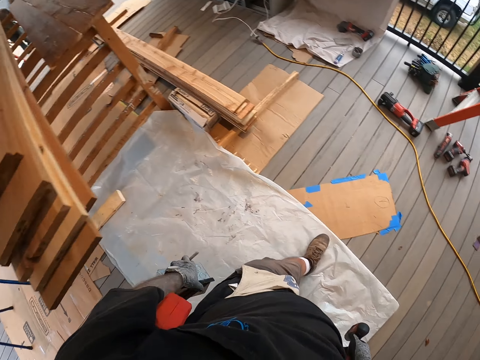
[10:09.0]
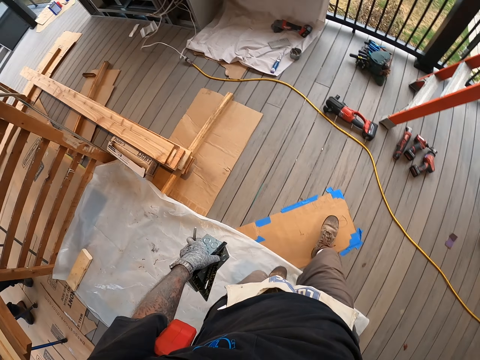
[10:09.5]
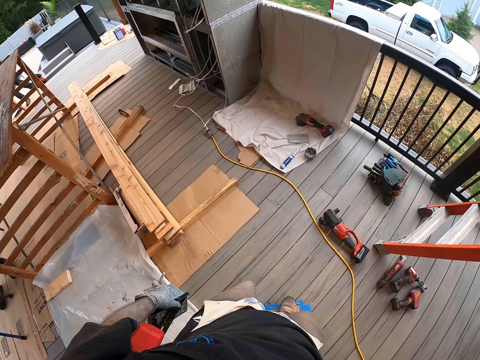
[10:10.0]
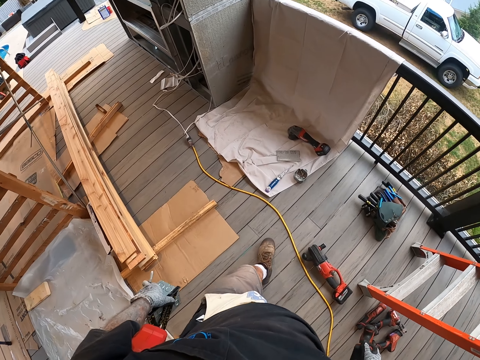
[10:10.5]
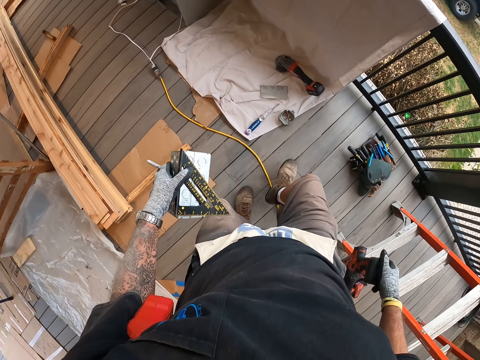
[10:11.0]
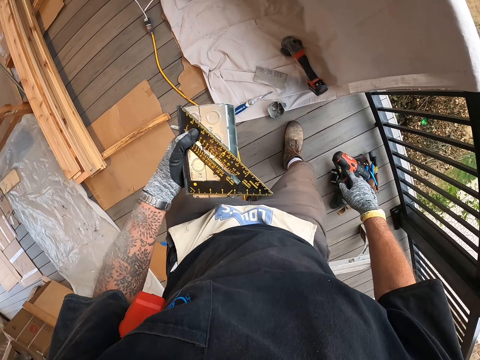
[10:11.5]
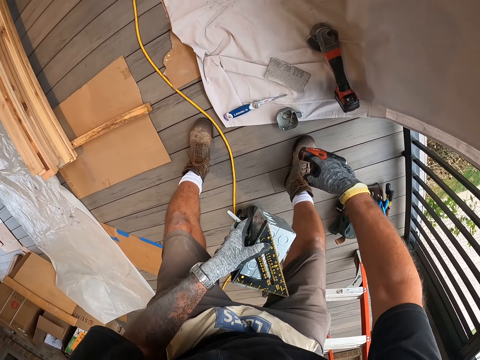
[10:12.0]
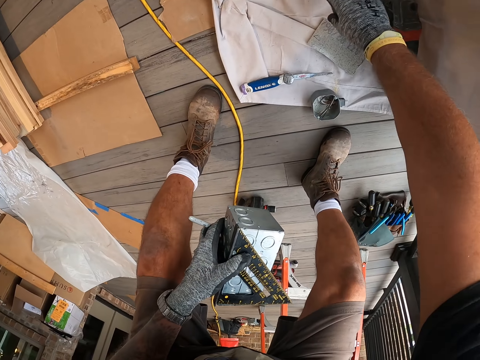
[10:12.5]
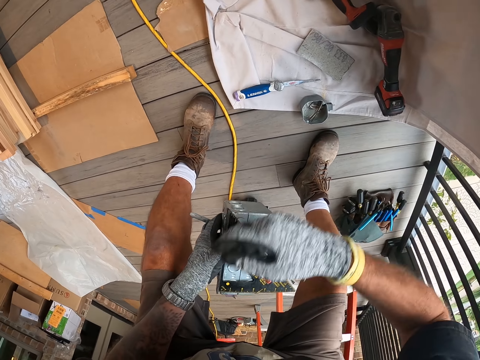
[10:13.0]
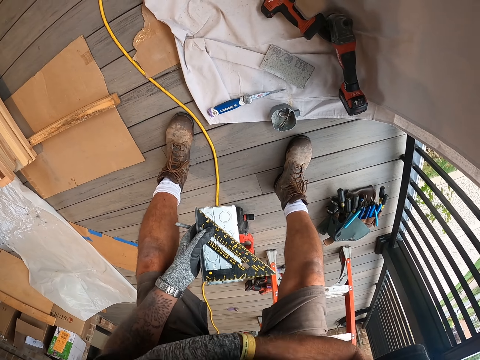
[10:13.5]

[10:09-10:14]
The camera wearer bends. They place the drill on the floor. They drop the drill.

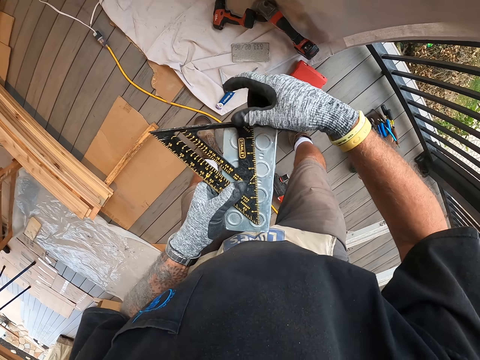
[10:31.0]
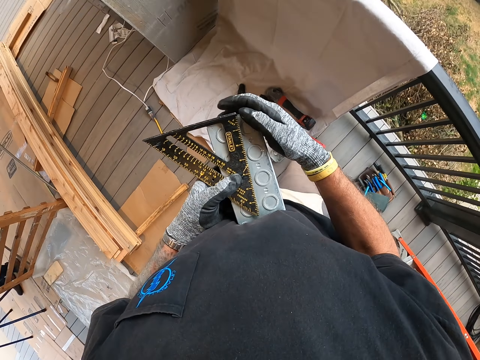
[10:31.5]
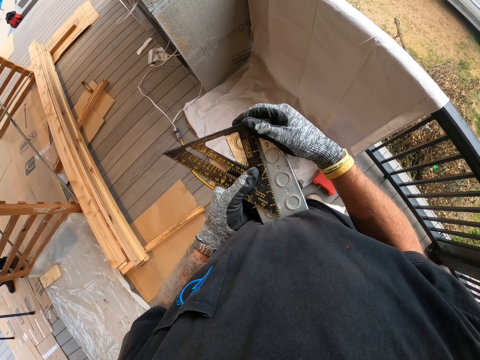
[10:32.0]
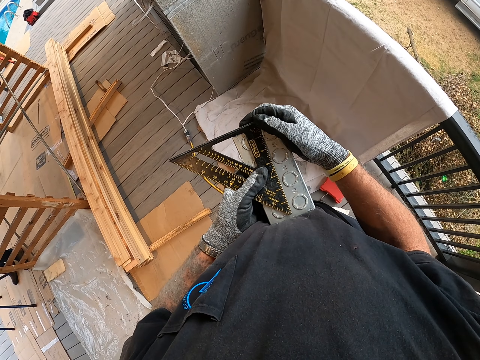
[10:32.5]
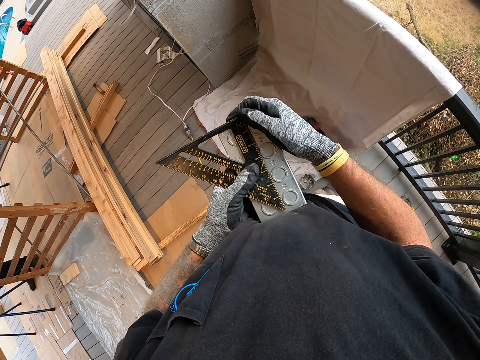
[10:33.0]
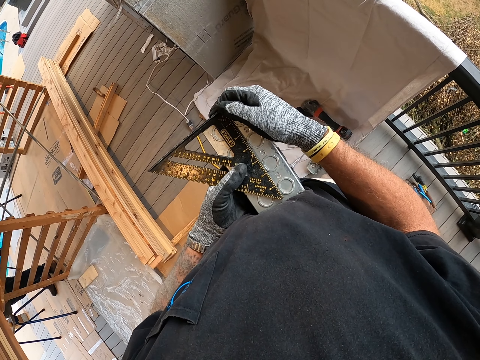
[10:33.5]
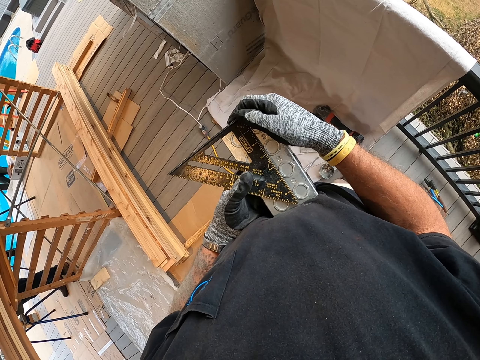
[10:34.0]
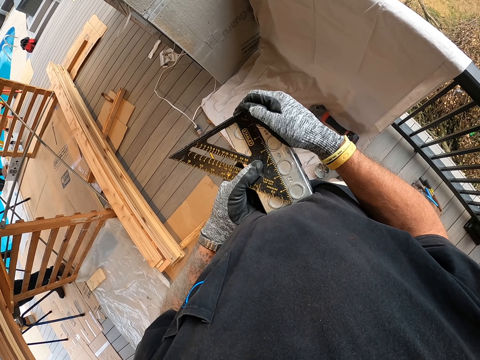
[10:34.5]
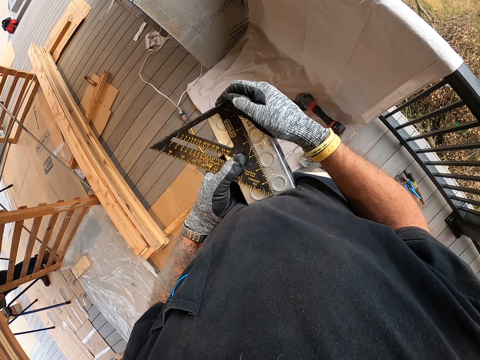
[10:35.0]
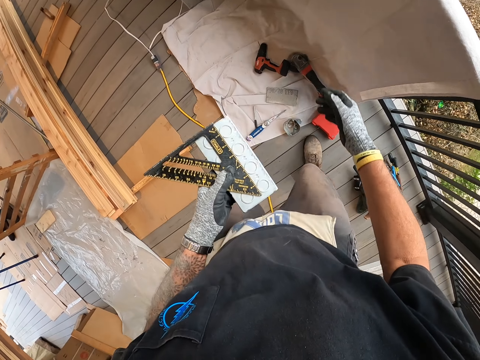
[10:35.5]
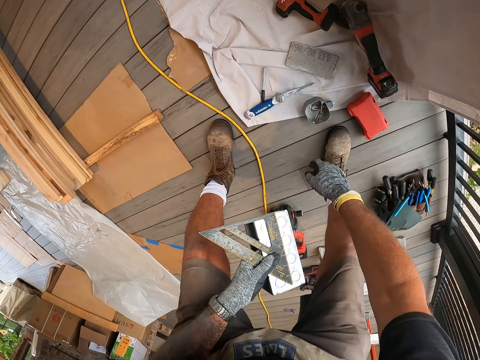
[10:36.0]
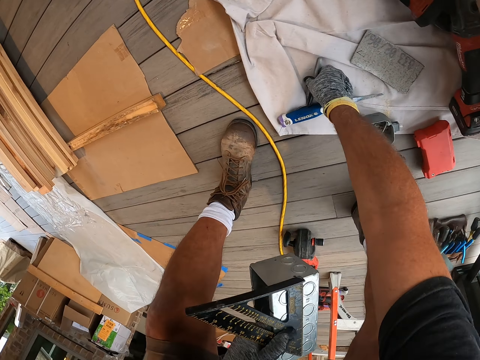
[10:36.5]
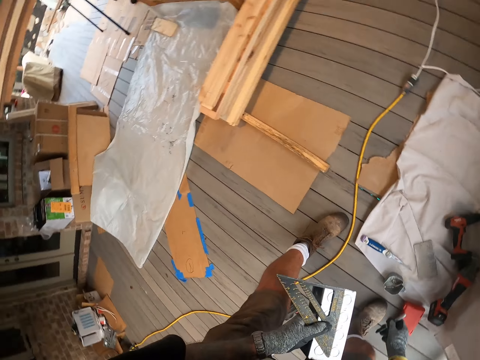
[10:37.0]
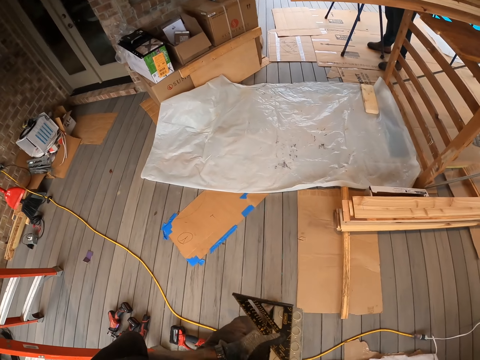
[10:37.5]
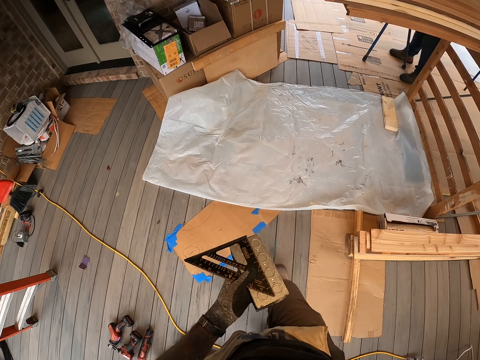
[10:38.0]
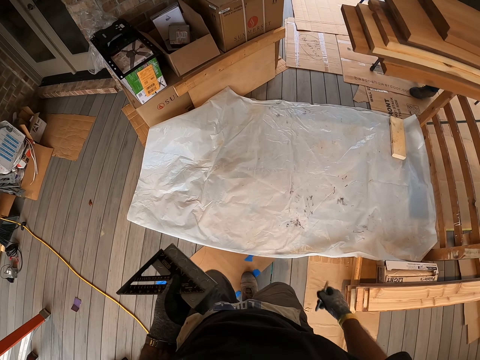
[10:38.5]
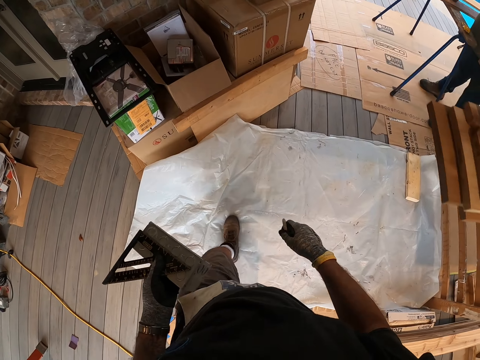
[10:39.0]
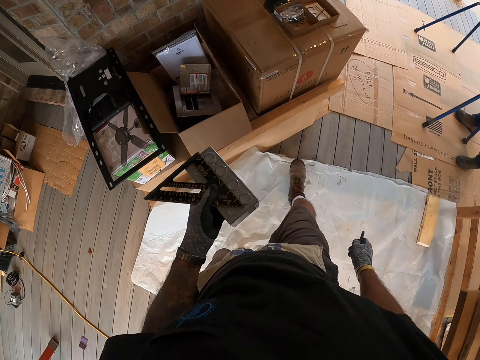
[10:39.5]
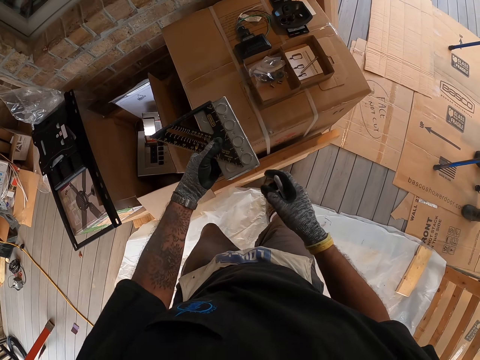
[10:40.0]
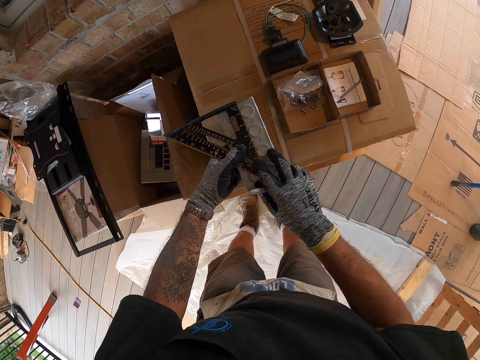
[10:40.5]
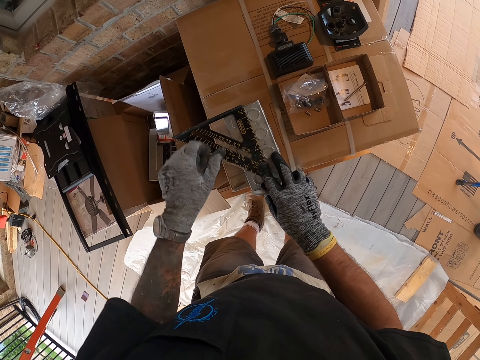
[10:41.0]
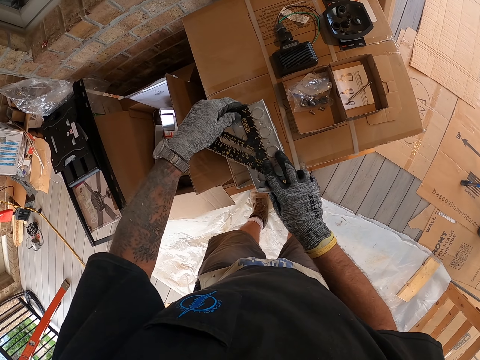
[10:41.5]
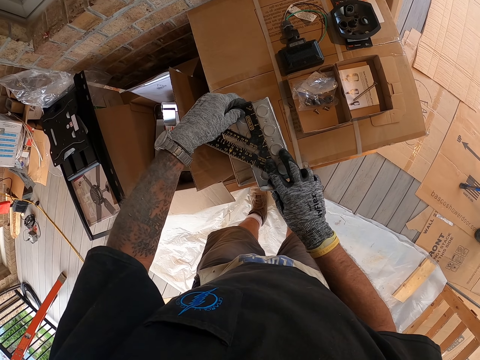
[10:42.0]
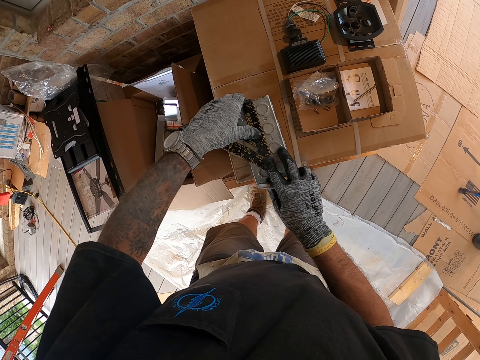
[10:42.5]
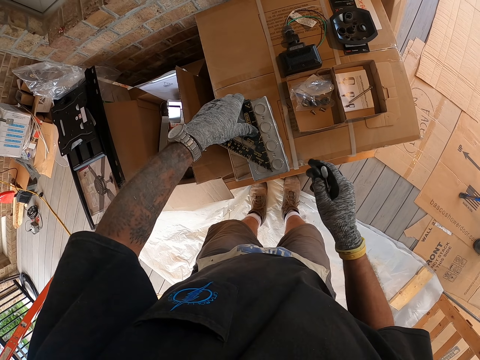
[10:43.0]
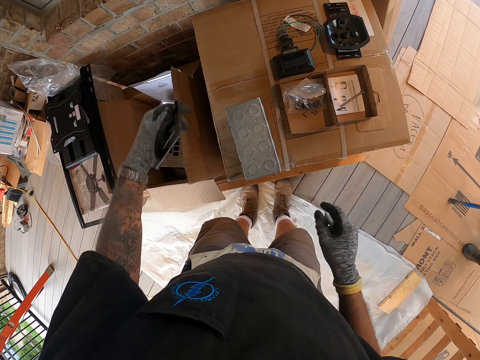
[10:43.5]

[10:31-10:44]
The camera wearer measures the metal block with a ruler. They turn something, bend, and pick the pen. They walk at the porch. They place the metal block on the box or table. They measure the metal block with the ruler.

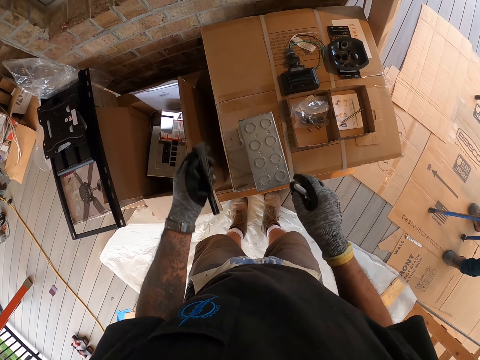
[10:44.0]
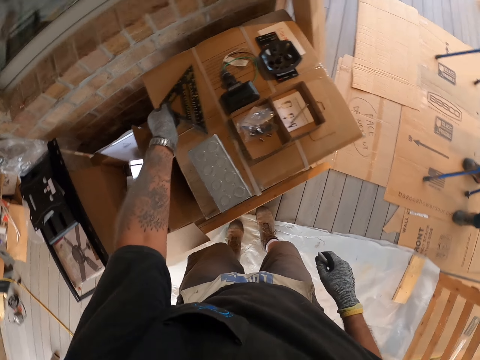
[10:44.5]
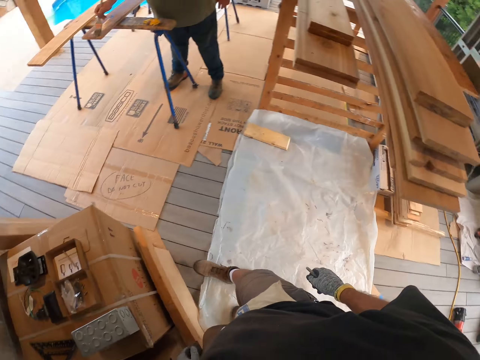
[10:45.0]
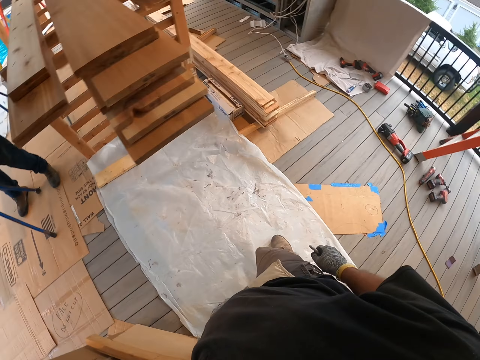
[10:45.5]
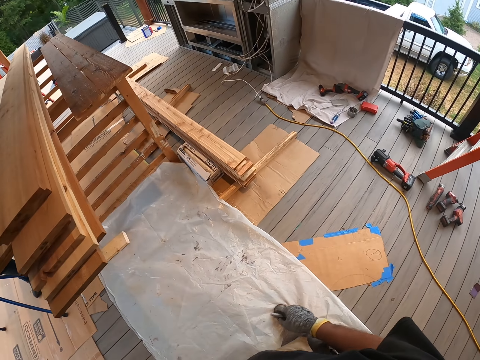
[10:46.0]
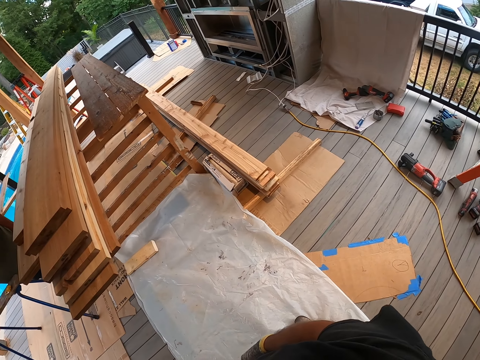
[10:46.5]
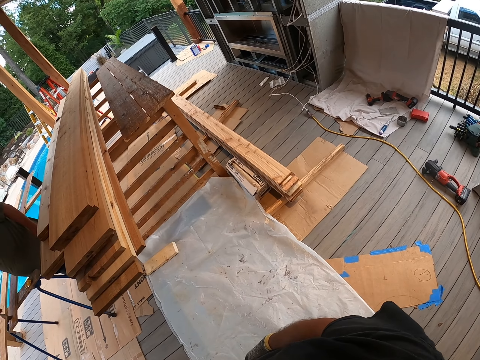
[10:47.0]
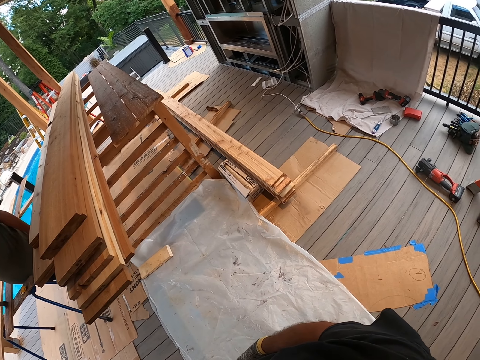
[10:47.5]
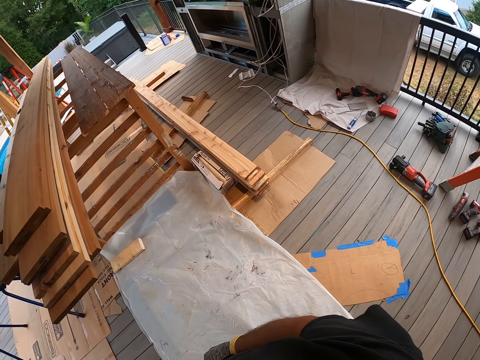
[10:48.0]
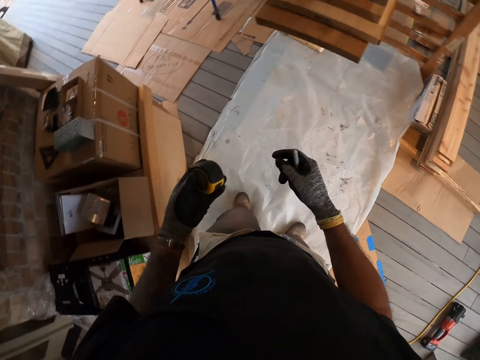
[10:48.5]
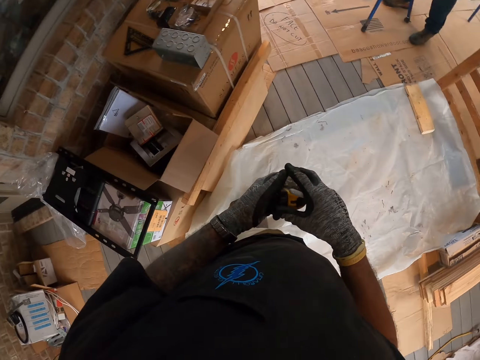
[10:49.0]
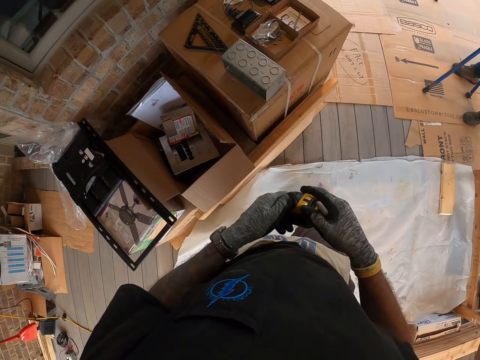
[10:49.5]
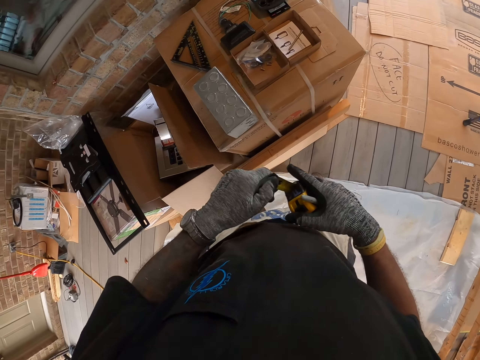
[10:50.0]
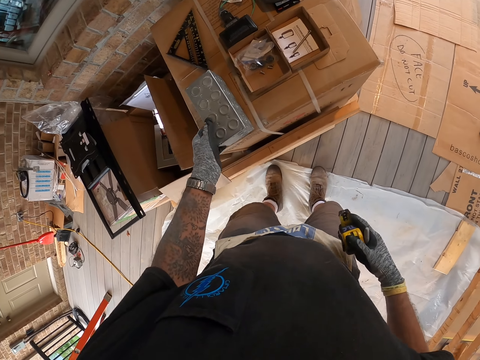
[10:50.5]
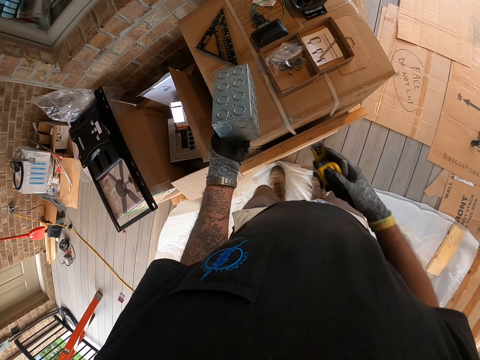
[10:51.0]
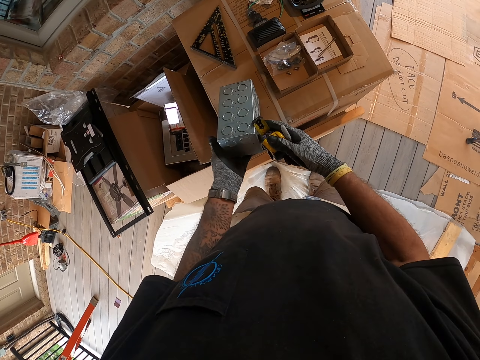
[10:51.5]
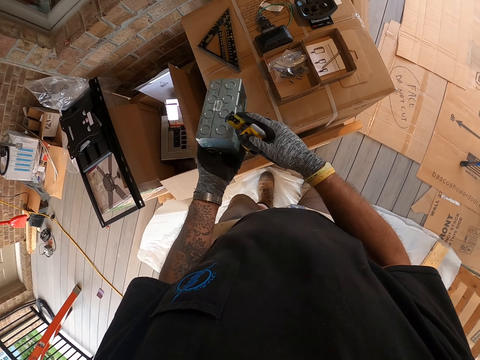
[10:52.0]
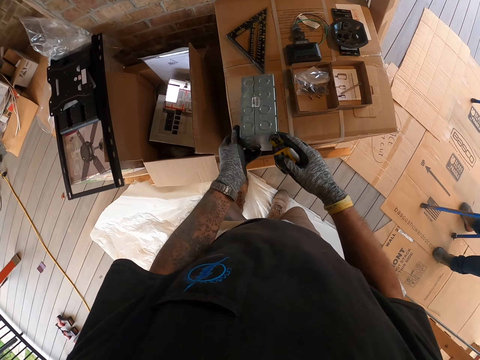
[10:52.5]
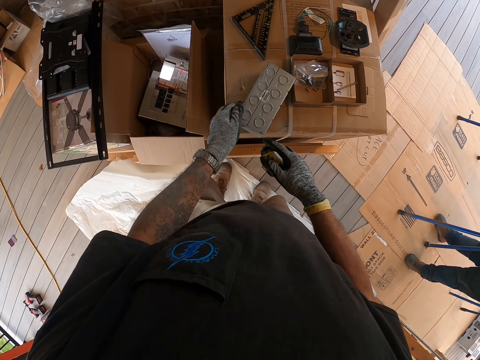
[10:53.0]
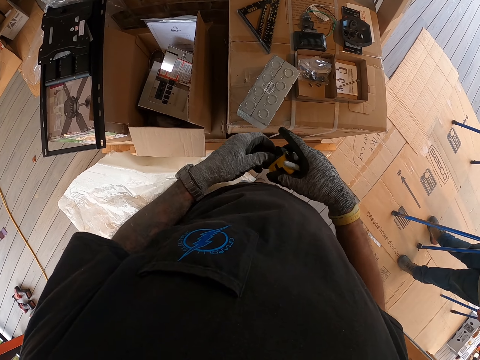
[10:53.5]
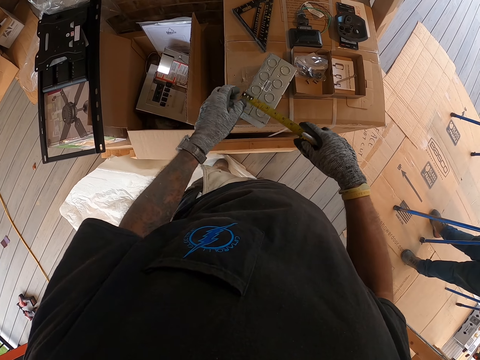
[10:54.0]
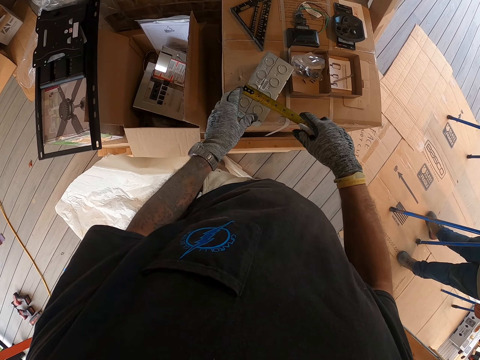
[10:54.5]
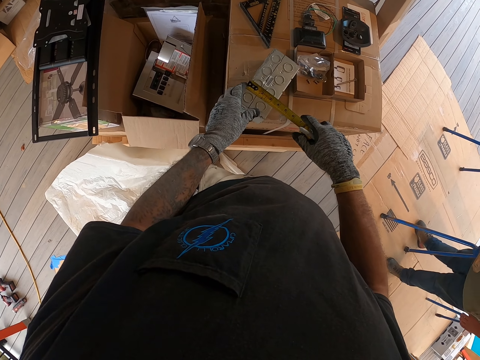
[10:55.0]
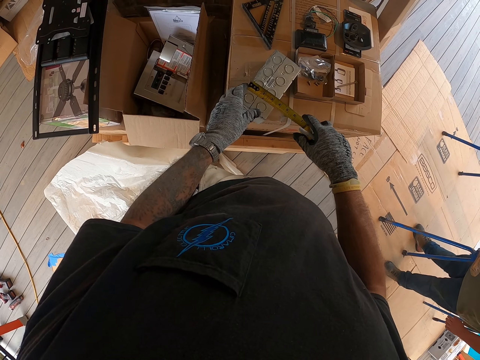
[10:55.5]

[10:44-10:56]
The camera wearer places the triangular ruler on the box. They move around the porch. They grab the tape measure from the pocket. They hold the tape measure with both hands. They hold the metal block. They turn something. They place something on the table. They pull the tape measure. They measure the metal block with the tape measure.
